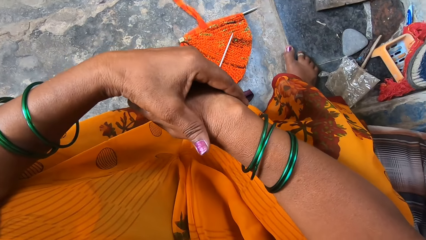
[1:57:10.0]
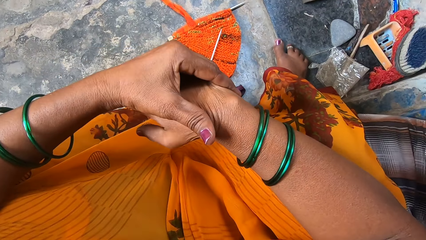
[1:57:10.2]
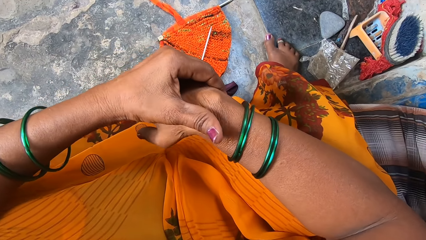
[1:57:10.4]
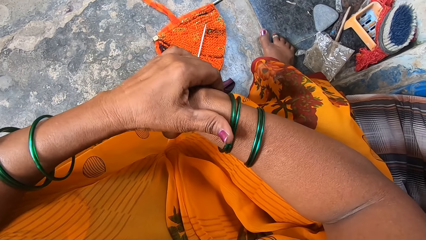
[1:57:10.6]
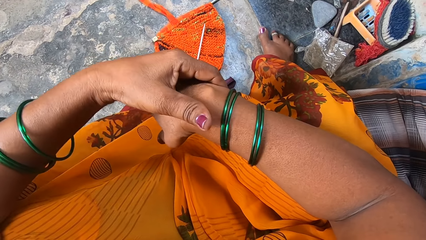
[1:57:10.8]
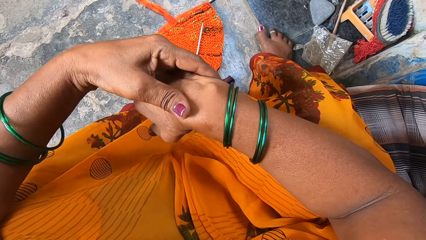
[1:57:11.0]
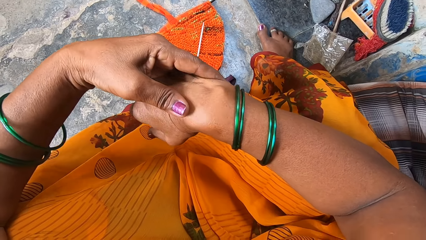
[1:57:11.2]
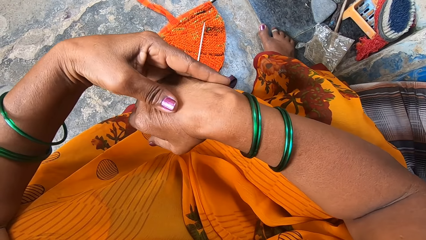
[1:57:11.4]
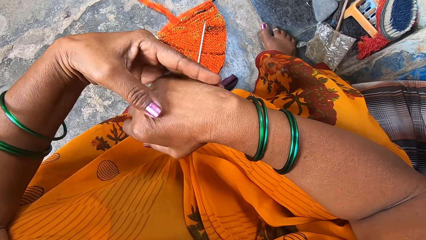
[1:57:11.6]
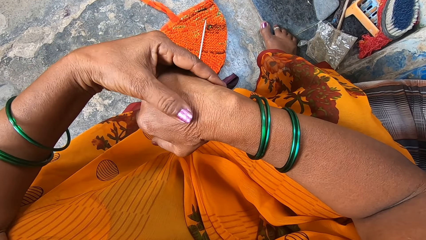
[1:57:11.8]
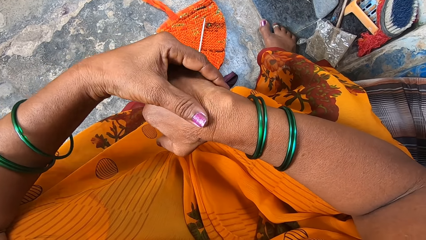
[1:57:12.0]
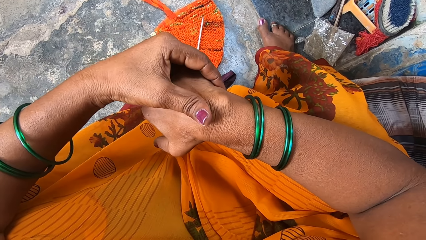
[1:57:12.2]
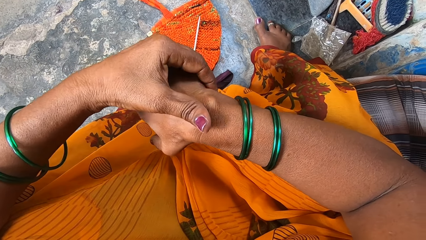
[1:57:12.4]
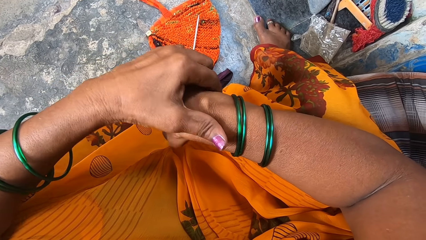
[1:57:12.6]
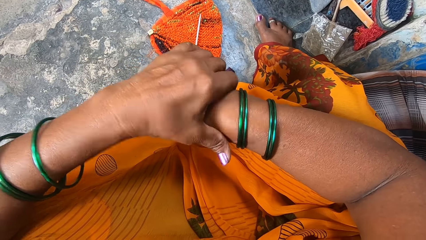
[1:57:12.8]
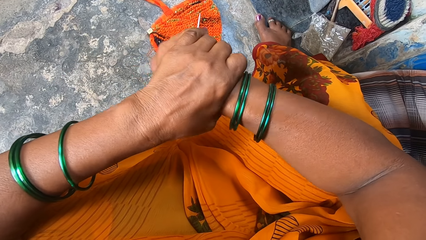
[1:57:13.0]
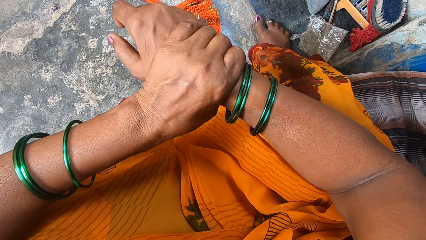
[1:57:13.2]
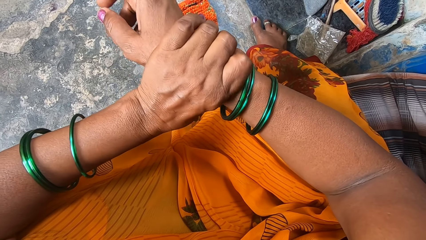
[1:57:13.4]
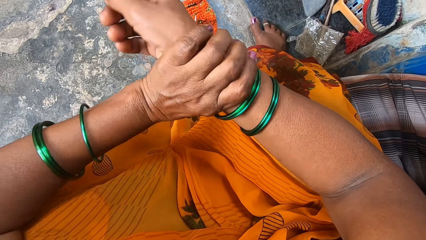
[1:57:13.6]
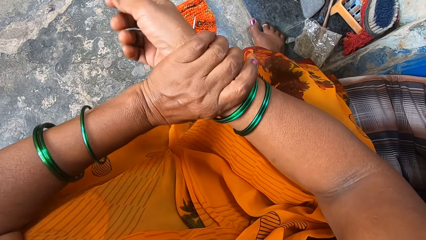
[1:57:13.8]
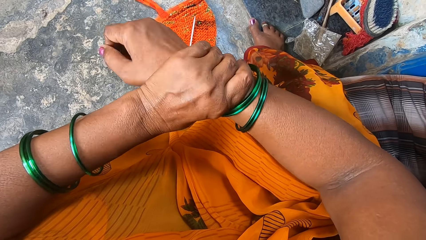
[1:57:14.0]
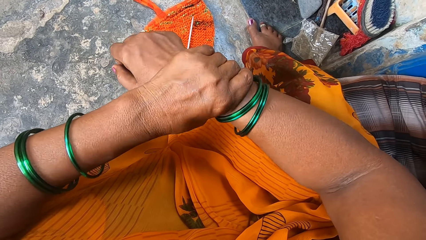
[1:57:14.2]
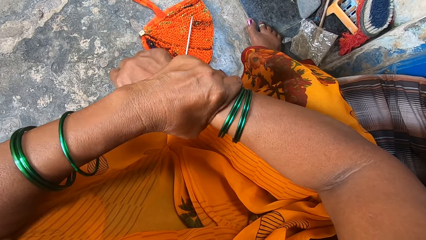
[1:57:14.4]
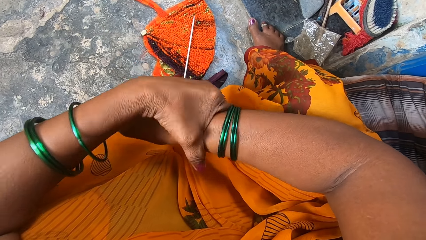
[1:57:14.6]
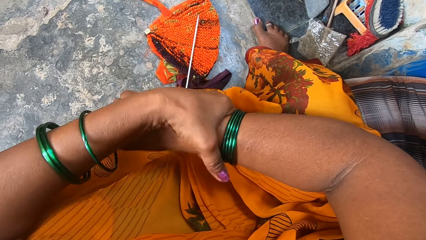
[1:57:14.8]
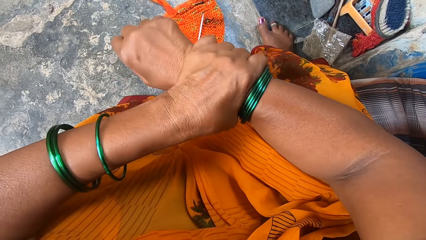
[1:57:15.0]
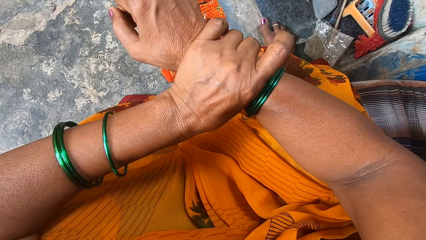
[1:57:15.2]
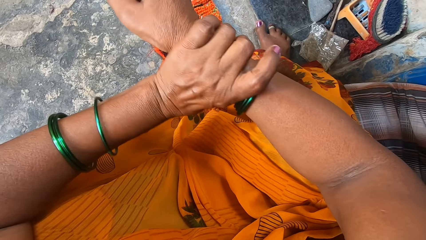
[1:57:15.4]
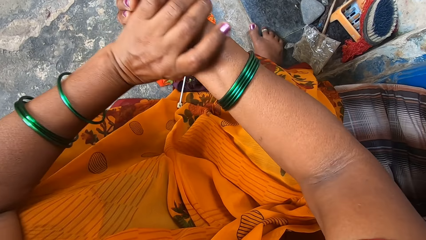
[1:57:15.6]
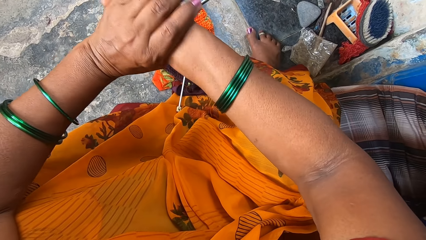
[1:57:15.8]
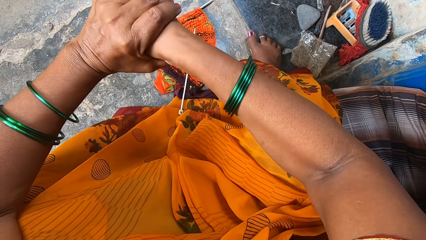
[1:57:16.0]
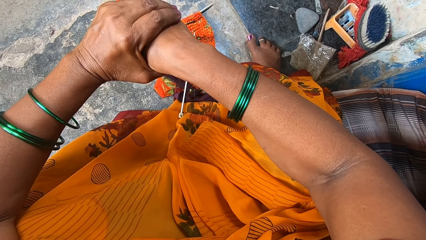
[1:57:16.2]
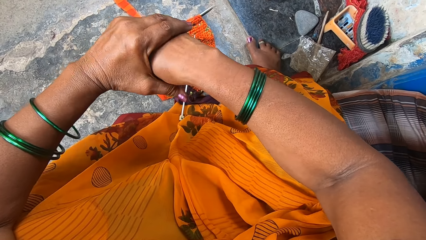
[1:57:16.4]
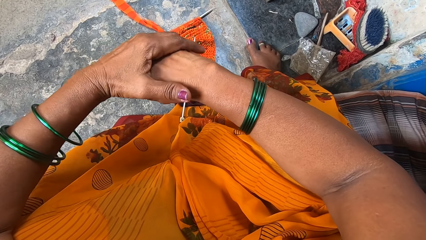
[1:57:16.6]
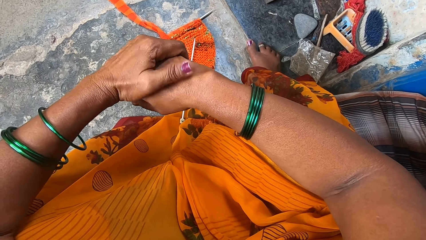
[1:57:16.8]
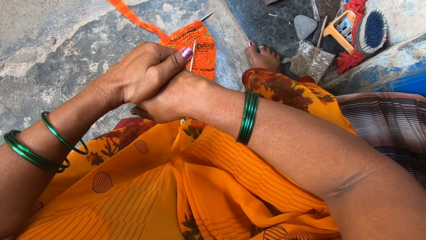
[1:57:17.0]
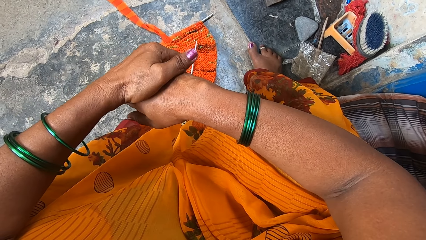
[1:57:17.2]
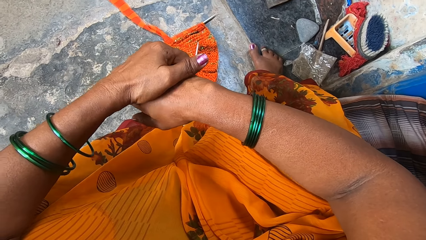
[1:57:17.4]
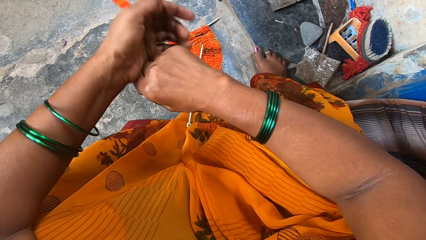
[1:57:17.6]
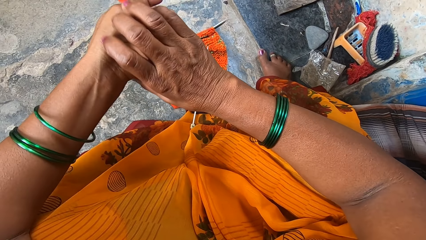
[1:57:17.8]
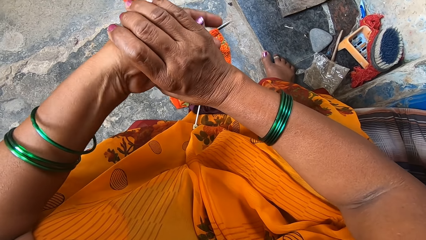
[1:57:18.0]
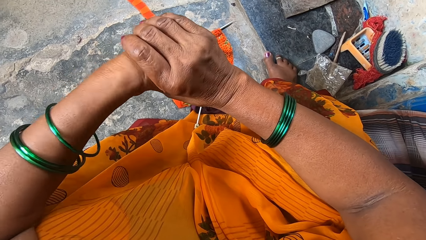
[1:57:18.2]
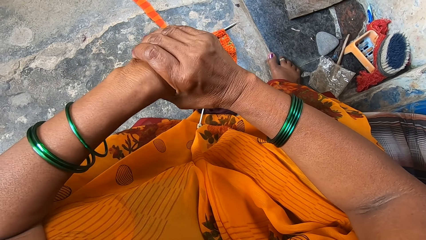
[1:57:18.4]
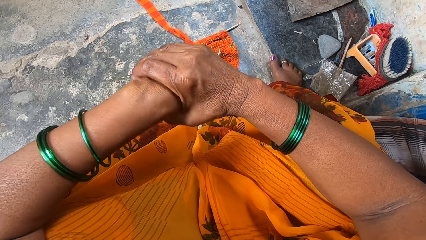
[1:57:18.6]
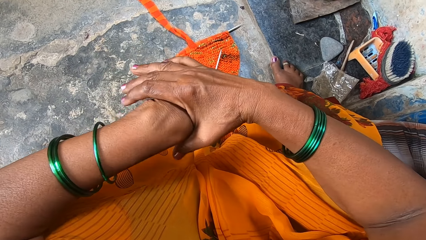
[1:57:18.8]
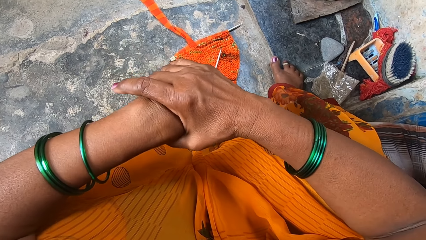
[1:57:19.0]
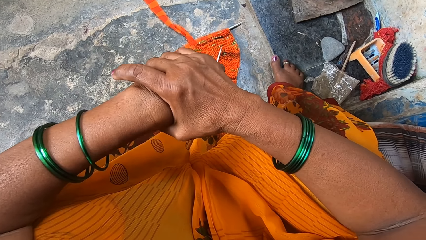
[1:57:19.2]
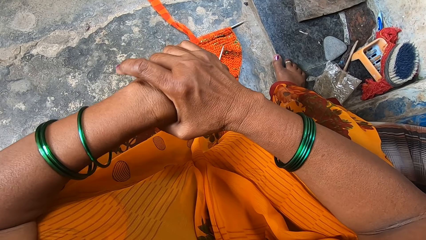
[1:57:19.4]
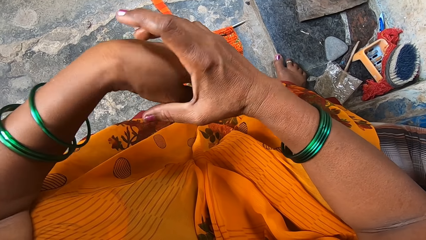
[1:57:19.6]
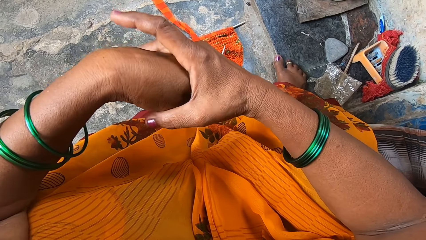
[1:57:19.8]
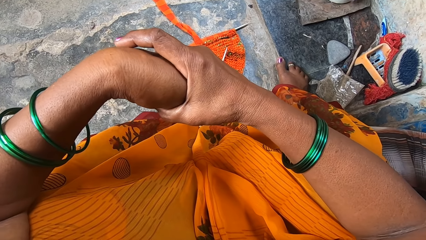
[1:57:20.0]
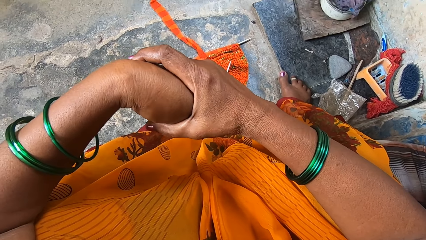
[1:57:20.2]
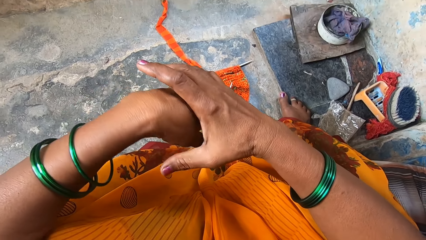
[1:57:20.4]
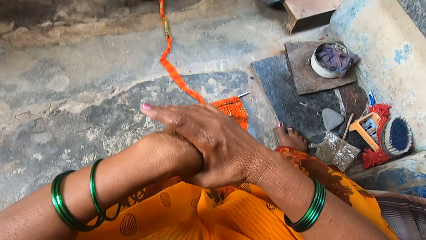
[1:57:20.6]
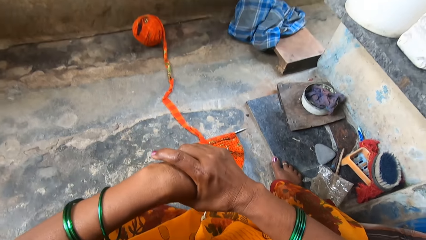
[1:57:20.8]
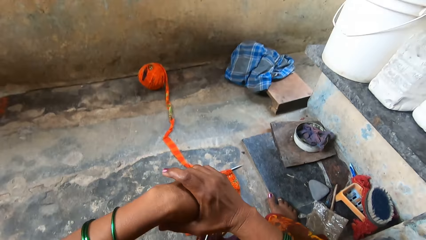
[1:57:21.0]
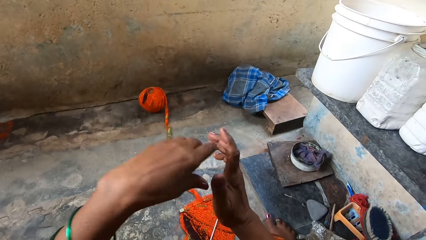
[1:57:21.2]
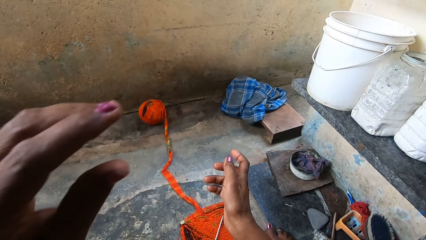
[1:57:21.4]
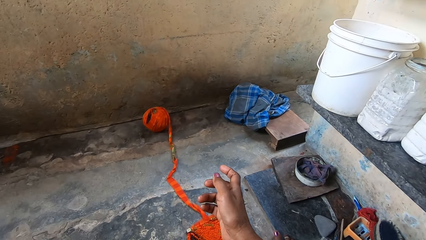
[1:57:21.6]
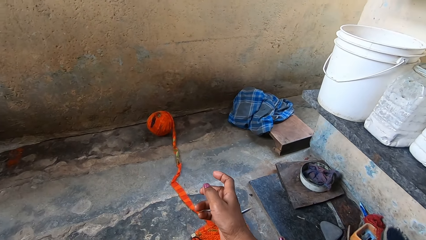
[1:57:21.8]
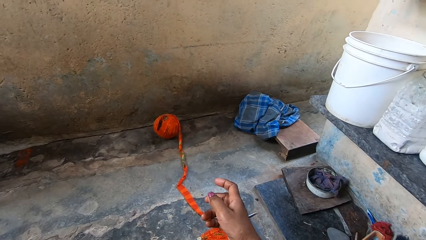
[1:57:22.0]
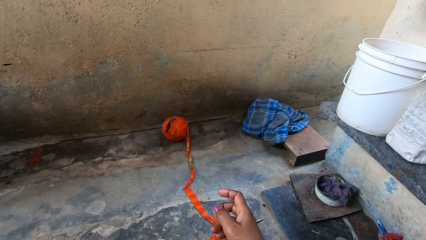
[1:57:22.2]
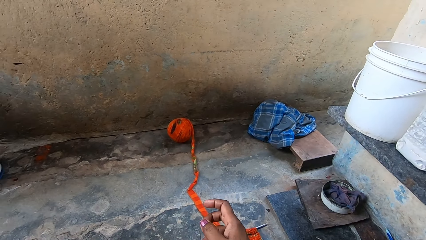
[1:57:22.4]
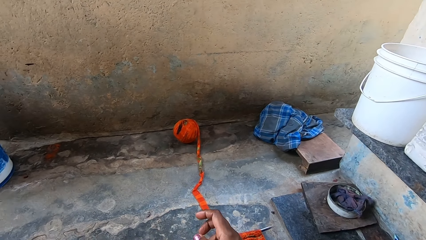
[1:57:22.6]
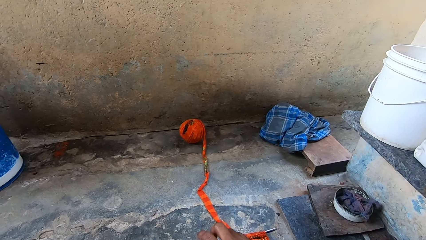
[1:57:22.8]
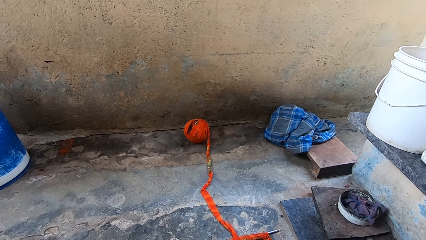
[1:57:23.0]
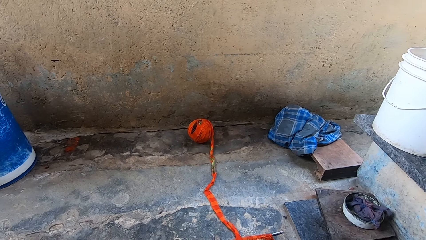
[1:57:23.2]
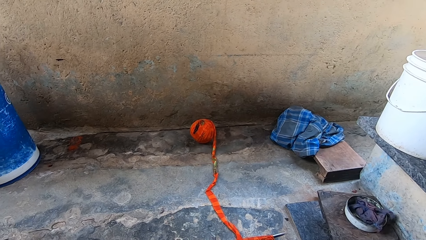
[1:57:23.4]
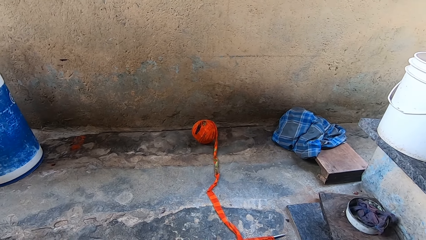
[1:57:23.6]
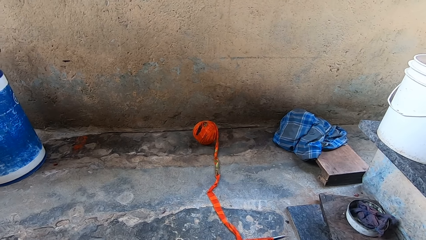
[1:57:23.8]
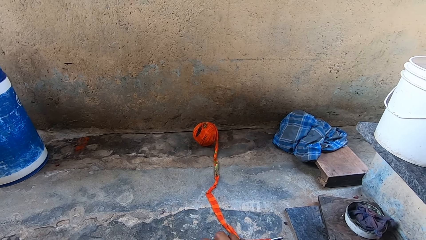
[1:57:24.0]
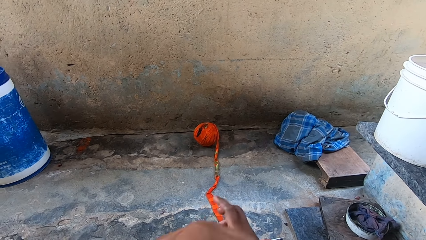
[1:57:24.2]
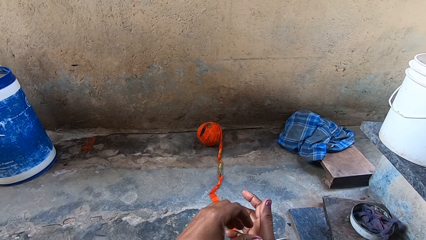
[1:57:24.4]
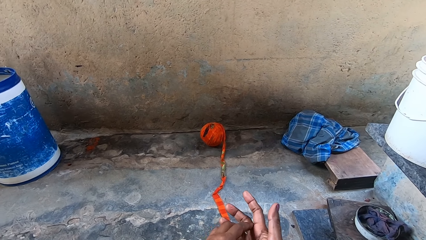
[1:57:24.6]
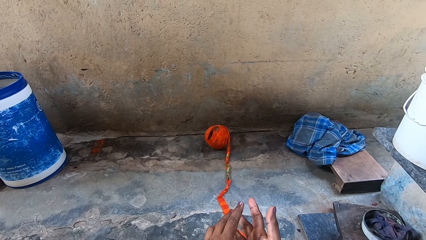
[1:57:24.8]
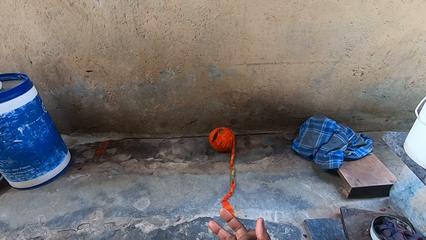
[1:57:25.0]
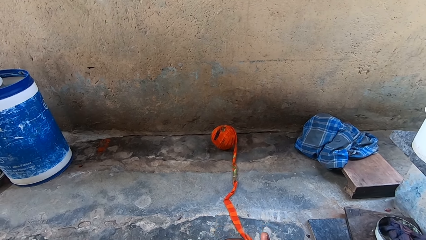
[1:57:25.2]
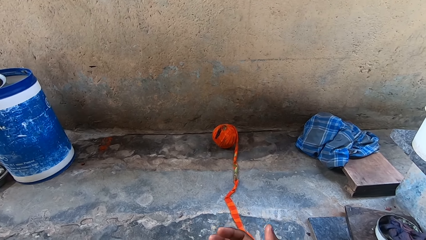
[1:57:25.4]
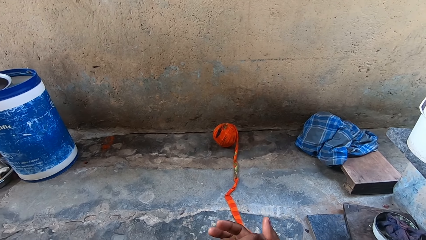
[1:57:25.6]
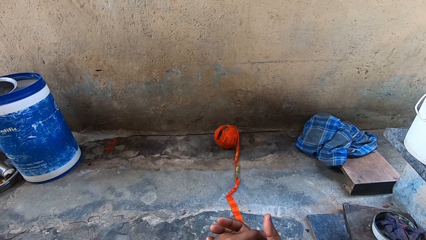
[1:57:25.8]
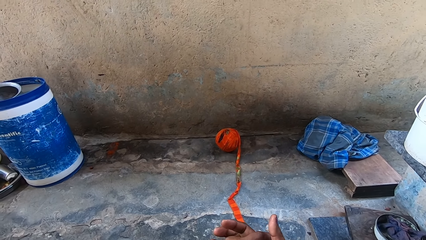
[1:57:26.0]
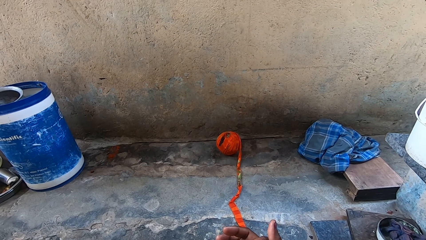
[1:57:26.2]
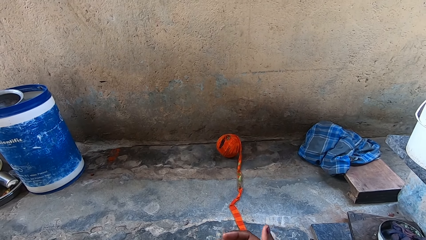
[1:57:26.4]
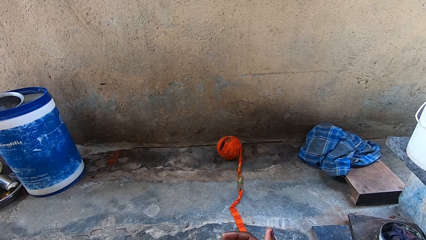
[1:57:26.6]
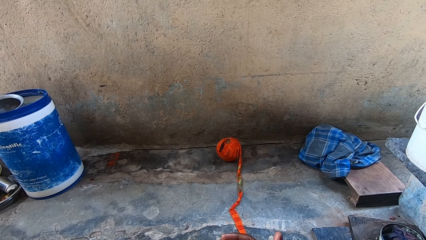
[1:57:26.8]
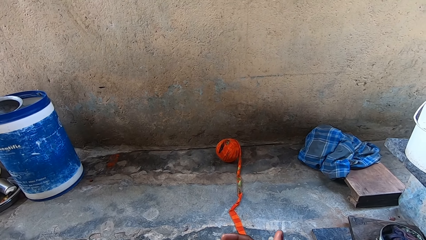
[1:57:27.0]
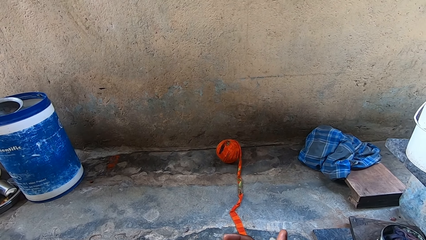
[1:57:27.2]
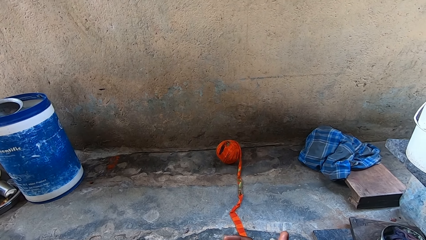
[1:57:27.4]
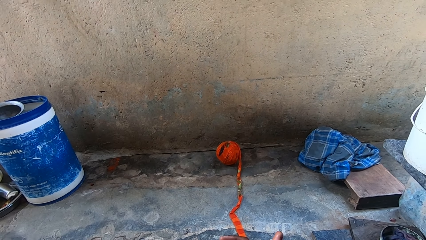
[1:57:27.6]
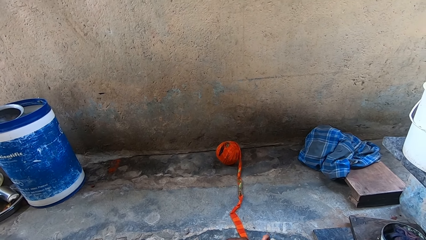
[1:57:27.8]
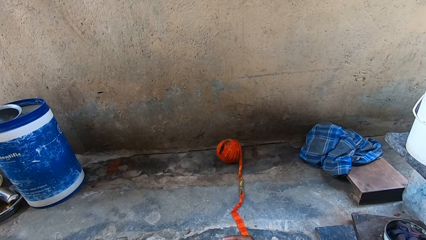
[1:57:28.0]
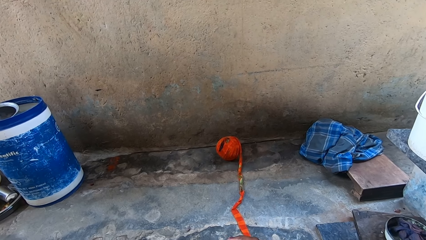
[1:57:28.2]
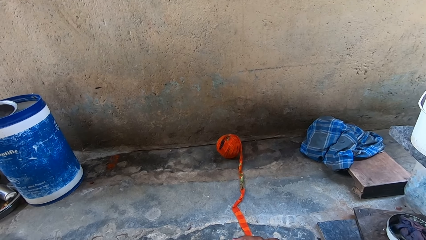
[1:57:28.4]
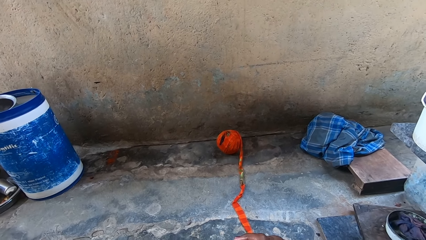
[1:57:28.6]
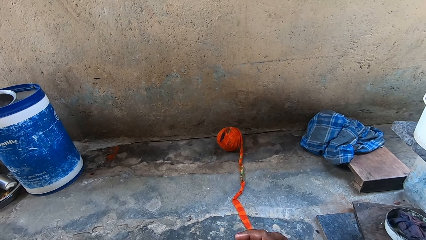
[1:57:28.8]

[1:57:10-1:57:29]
The camera wearer scratches her hand. She looks in the direction of the ball of yarn on the floor again. She looks around. She puts her hands together. She keeps looking in the direction of the ball of yarn on the floor again.
